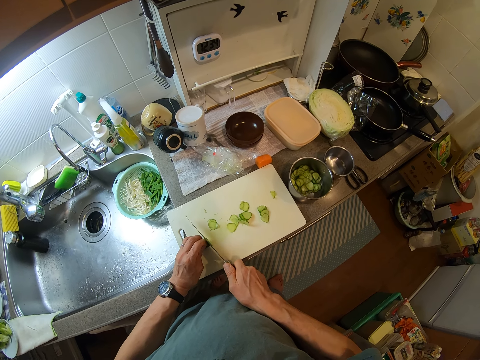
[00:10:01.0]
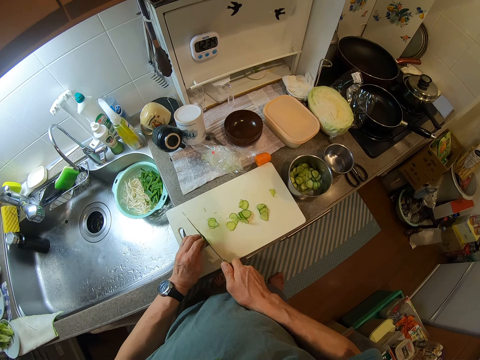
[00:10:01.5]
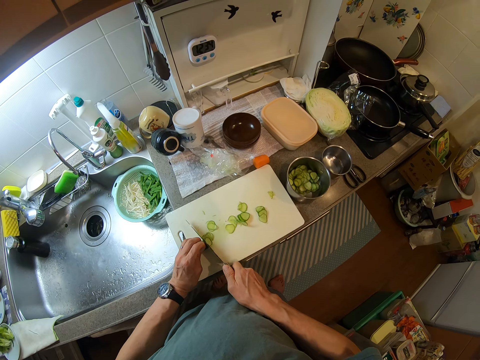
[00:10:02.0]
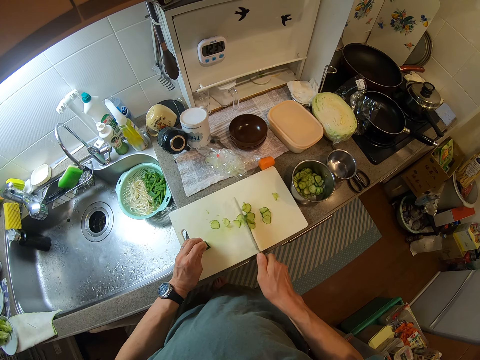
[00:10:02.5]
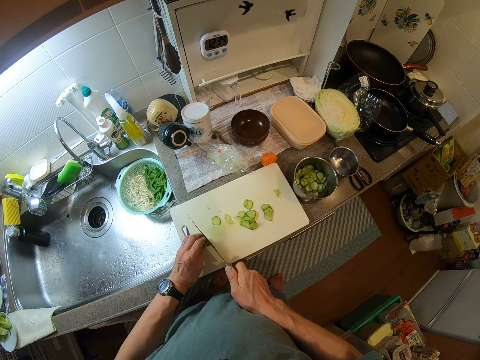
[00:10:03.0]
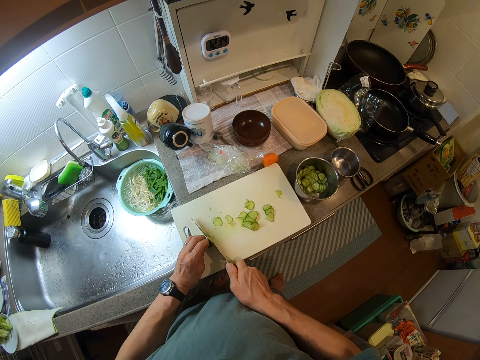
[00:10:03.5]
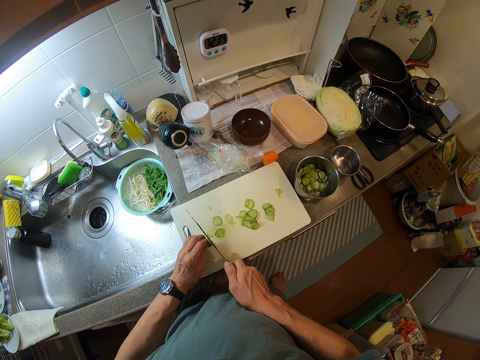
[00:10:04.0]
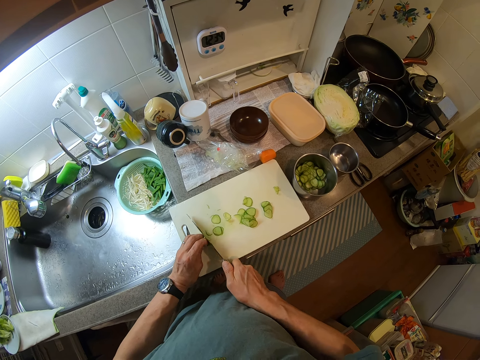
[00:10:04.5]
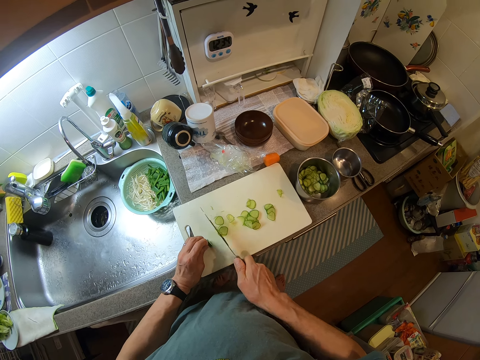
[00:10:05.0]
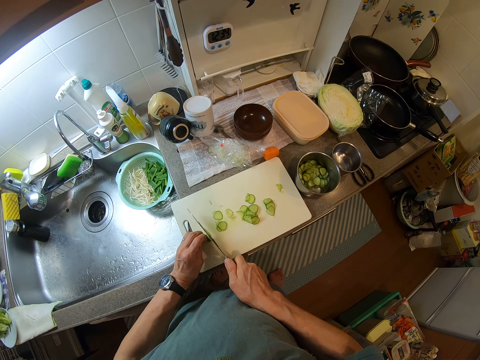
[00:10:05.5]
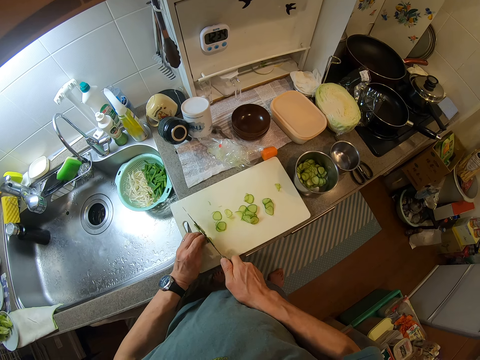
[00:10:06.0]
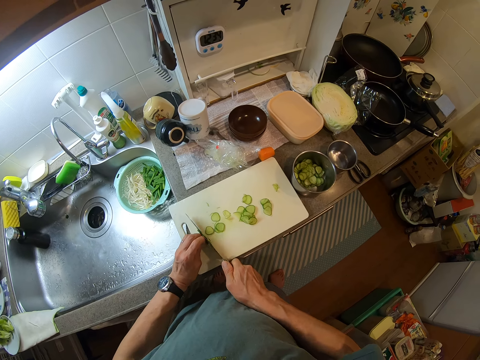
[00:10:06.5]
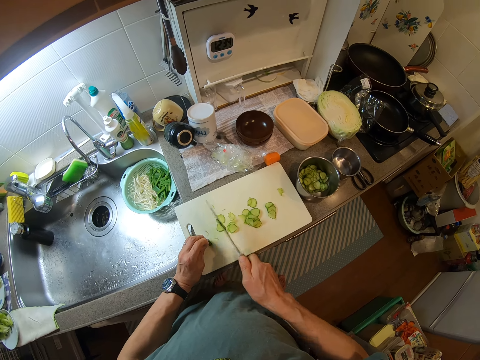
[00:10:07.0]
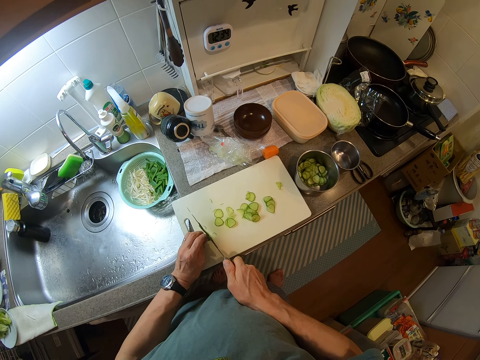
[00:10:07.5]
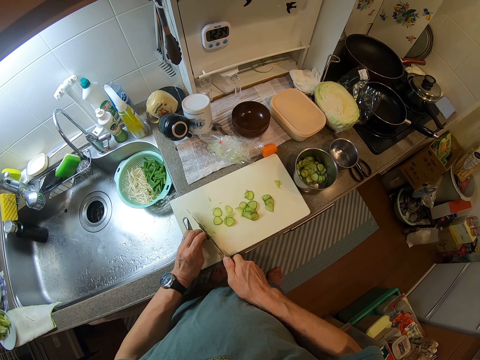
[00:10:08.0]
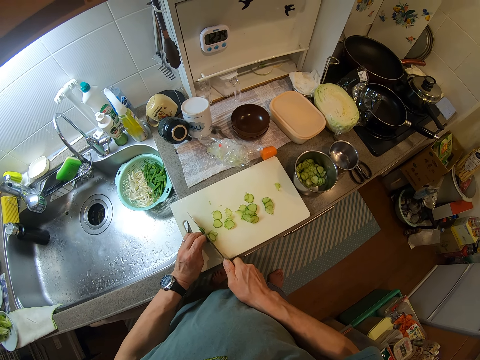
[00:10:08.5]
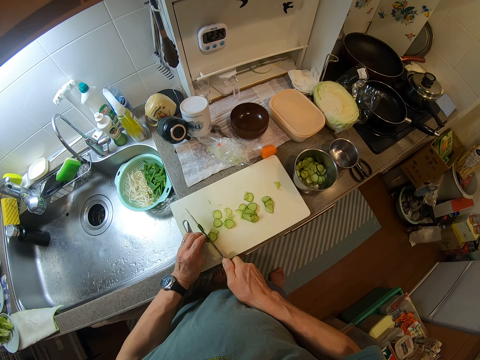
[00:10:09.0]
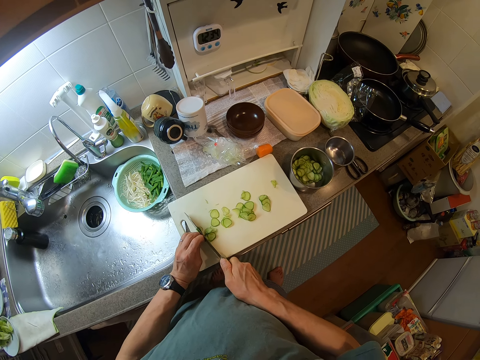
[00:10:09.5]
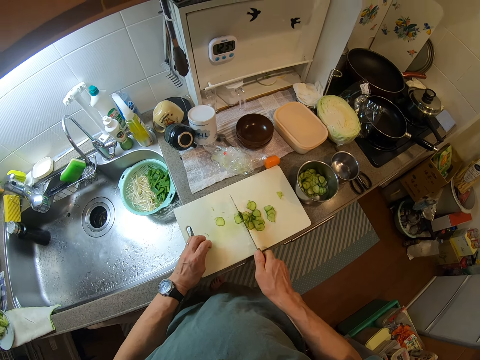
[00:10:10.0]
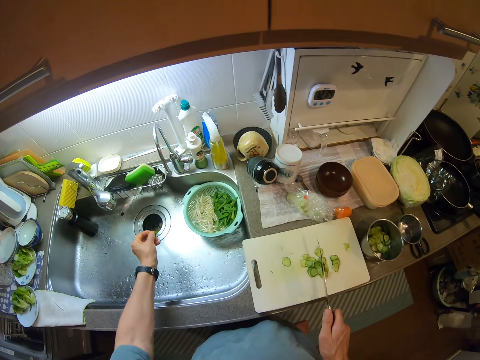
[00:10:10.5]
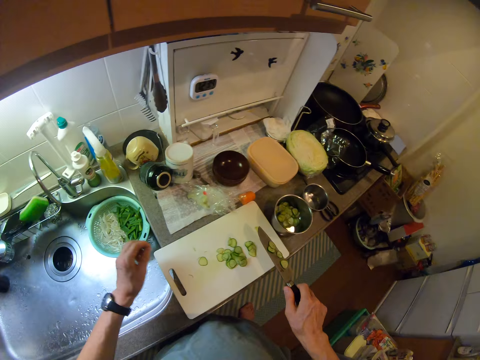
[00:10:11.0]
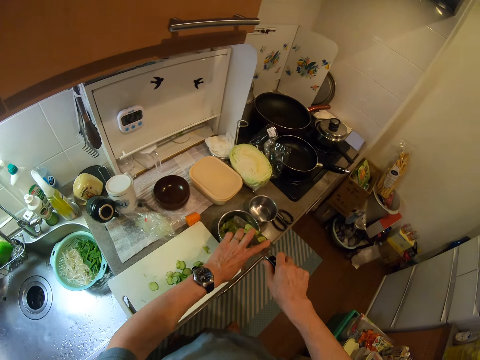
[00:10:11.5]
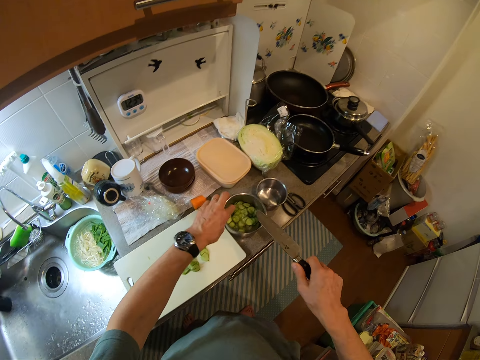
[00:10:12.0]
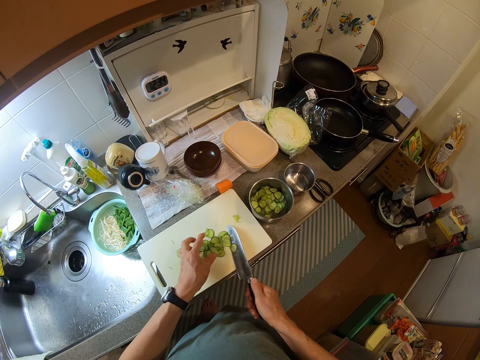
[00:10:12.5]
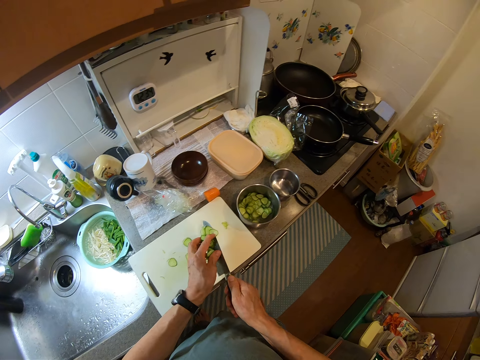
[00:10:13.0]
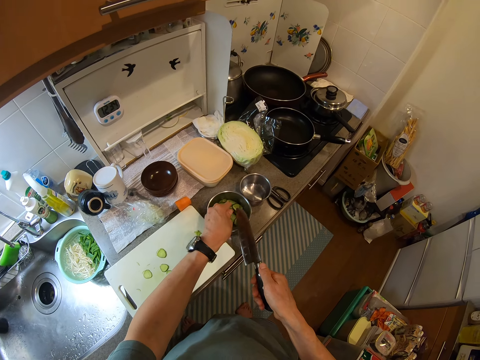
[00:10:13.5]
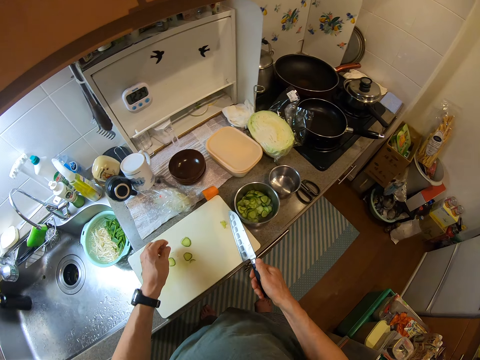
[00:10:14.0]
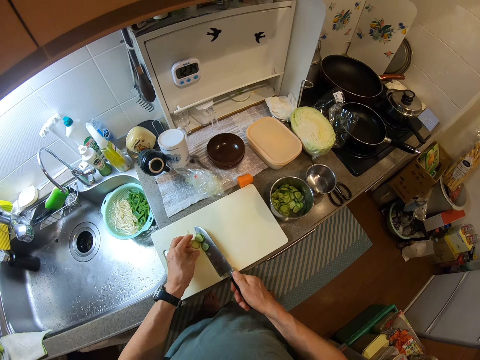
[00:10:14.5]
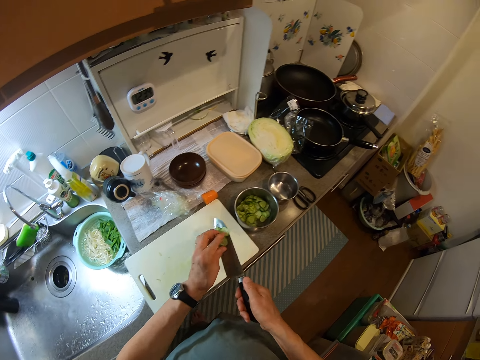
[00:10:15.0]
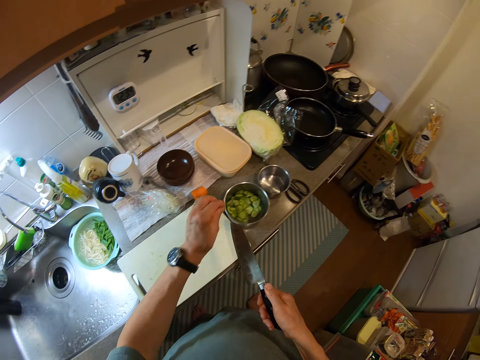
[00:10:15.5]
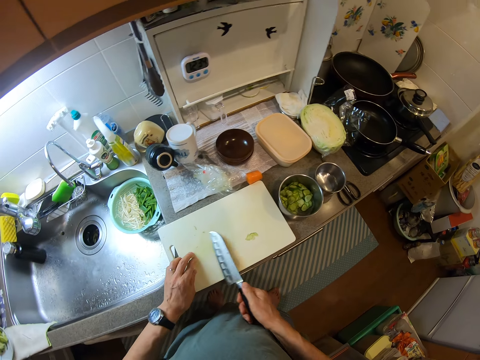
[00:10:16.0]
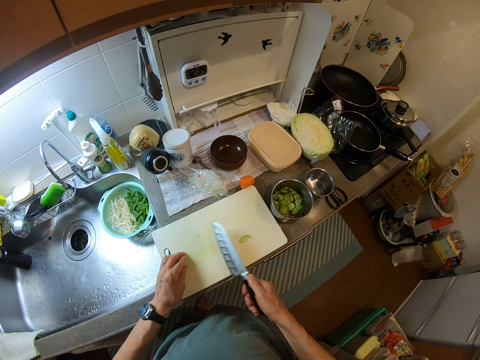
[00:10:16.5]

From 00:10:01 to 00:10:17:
The camera wearer throws the bottom part of the cucumber into the basin of the kitchen sink with her left hand. She wipes the cut cucumber from the knife into the pot or cookware of cucumber with her left fingers. She packs the cut cucumber from the chopping board on the kitchen slab into the pot of cut cucumber with the knife. She picks the cucumber. She picks the cucumber with the knife. She puts the cucumber in the cookware.

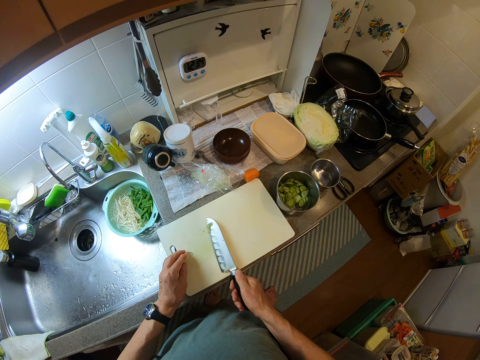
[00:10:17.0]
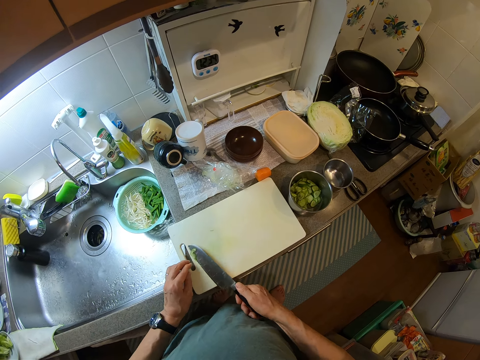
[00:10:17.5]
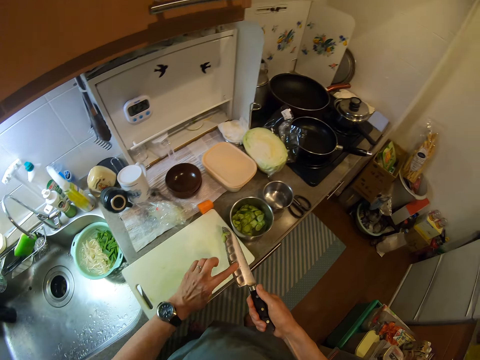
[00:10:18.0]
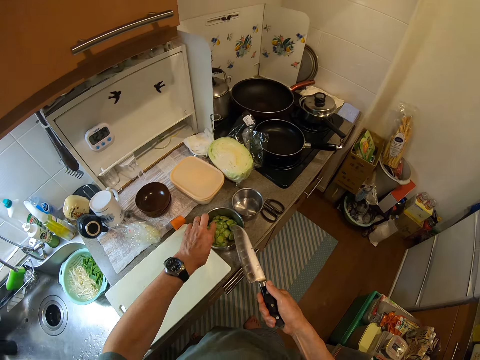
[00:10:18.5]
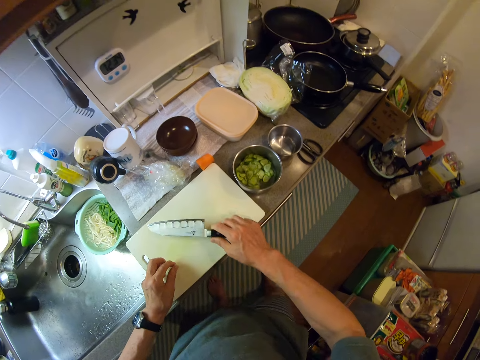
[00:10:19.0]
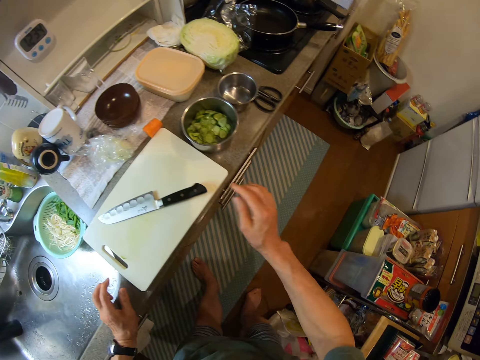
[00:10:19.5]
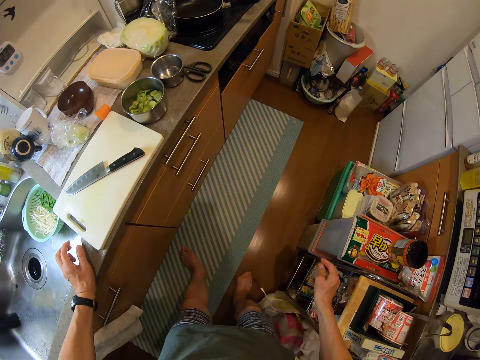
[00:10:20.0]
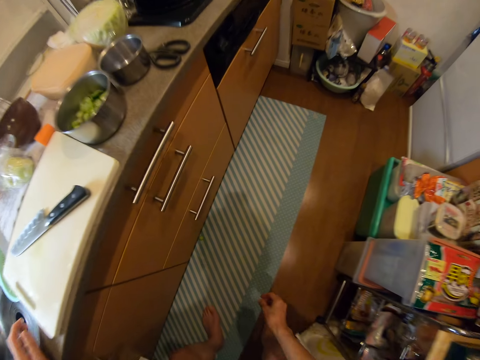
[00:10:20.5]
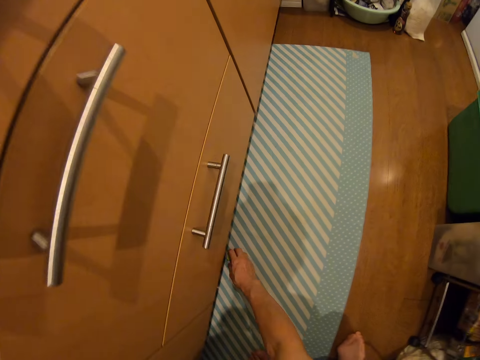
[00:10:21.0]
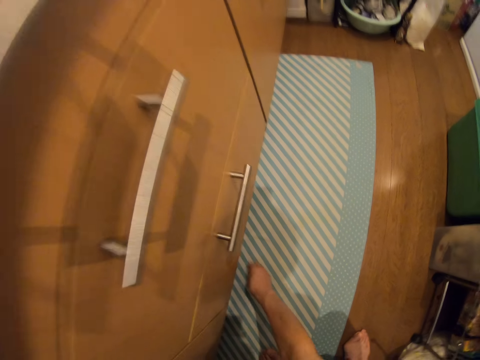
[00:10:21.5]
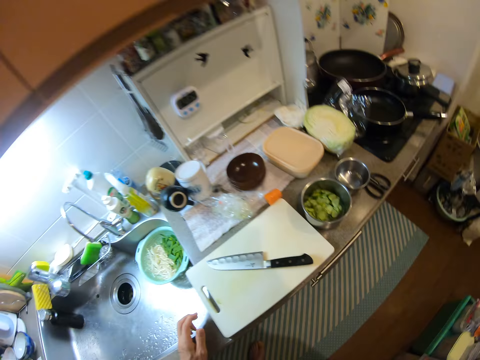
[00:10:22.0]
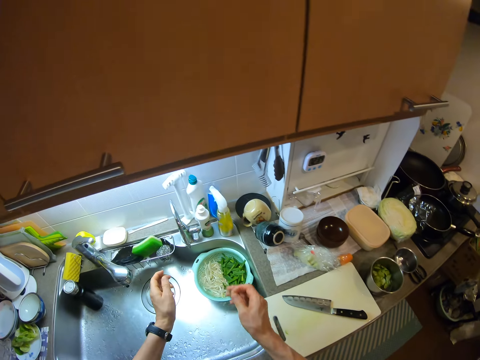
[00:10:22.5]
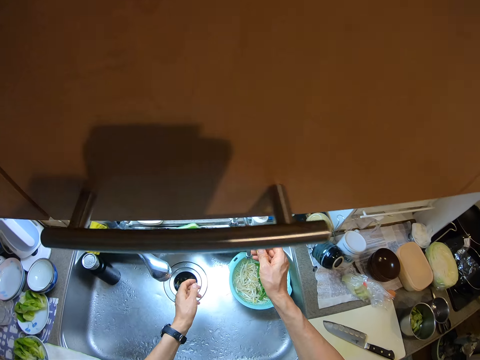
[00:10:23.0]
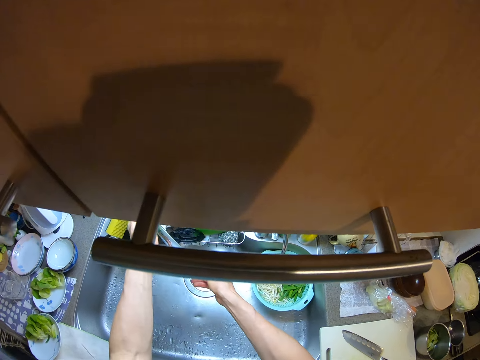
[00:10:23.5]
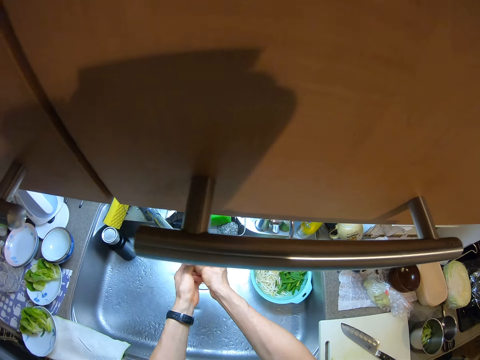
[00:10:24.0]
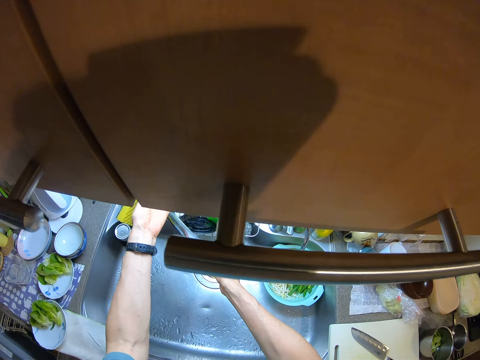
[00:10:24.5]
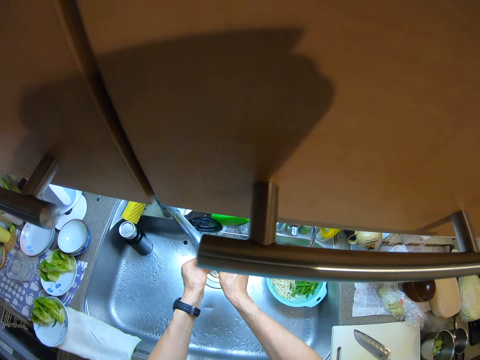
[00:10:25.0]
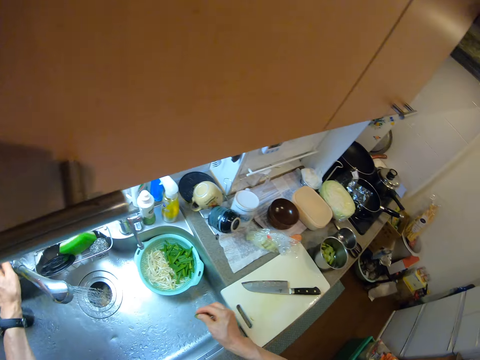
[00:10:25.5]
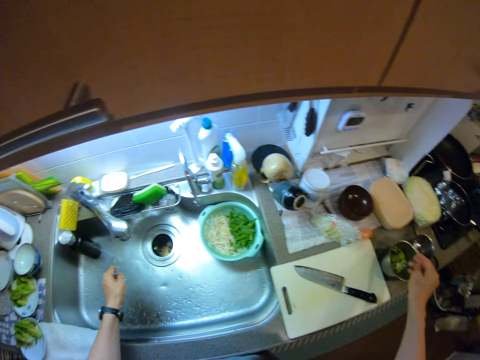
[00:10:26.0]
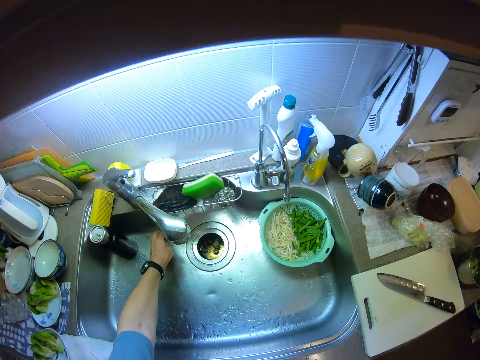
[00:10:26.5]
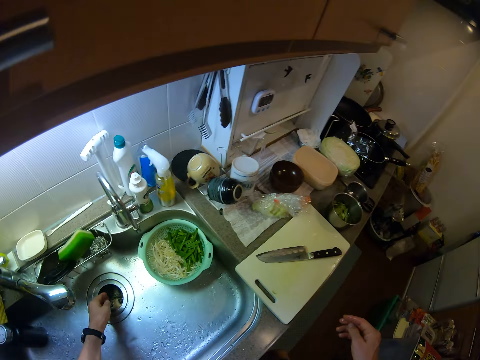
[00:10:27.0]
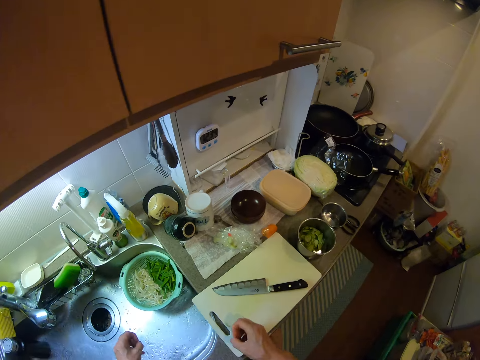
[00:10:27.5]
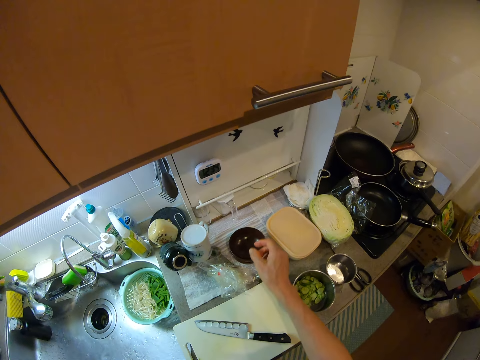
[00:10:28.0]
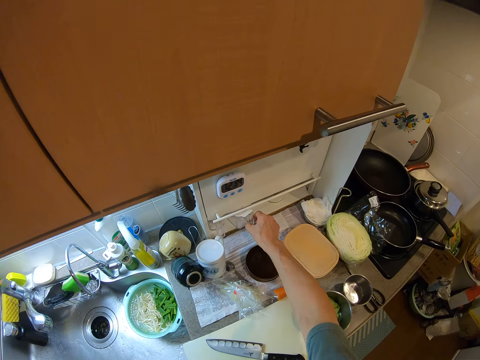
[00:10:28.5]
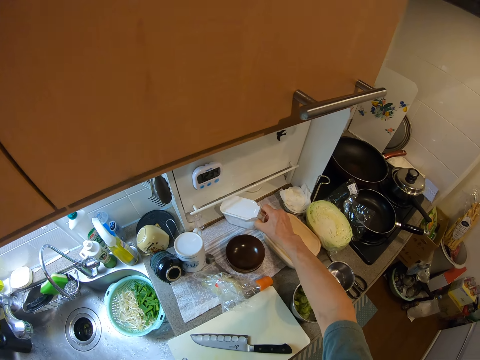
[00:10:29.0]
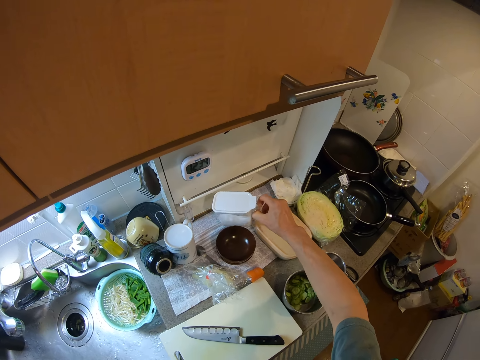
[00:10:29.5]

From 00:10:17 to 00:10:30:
The camera wearer picks the cucumber with a knife. She wipes the cut cucumber from the knife into the pot of cucumber with her left fingers. She drops the knife on the chopping board with her right hand. She rests her left hand on the kitchen sink. She bends. She picks a piece of cut cucumber from the floor with her right hand. She stands upright. She removes her left hand from the kitchen sink. She touches the tap with her left hand. She opens the tap with her left hand. She rinses the piece of cut cucumber with the water from the tap. She closes the tap with her left hand. She touches the basin of the kitchen sink with her left hand. She puts the cucumber into the sink hole. She brings out a salt container from a kitchen cabinet with her right hand.
